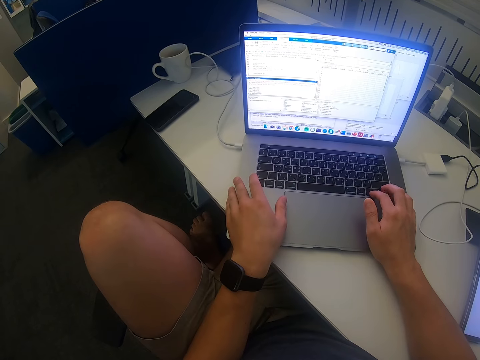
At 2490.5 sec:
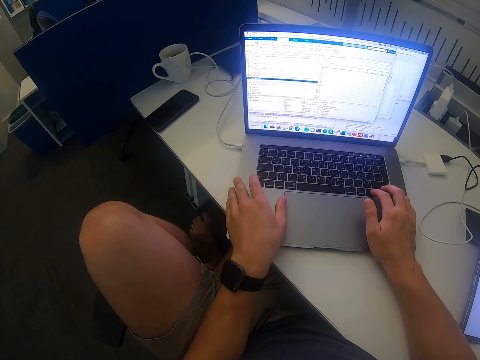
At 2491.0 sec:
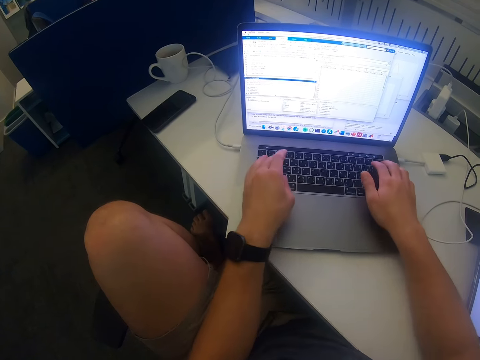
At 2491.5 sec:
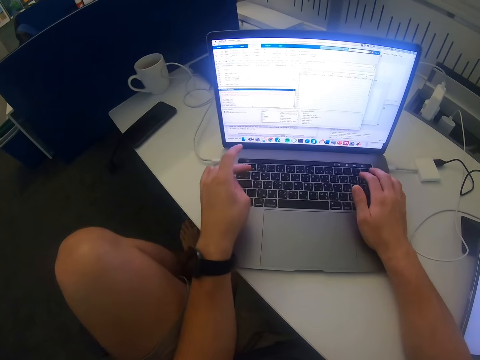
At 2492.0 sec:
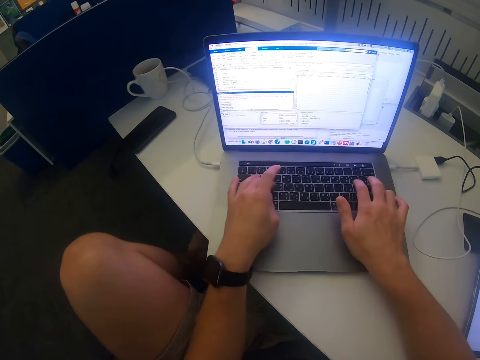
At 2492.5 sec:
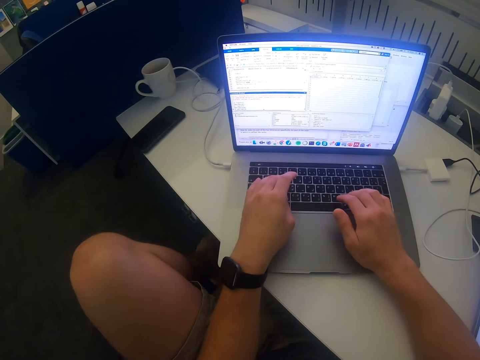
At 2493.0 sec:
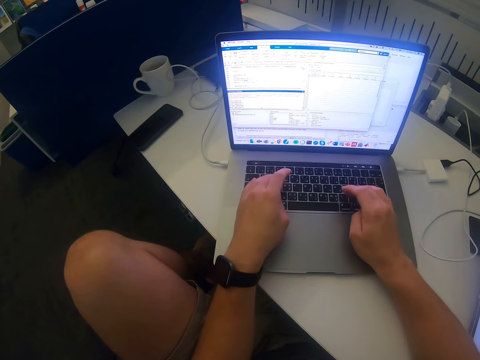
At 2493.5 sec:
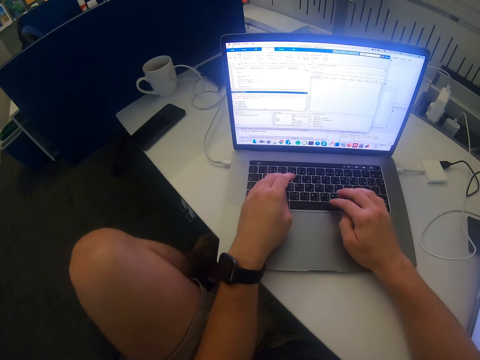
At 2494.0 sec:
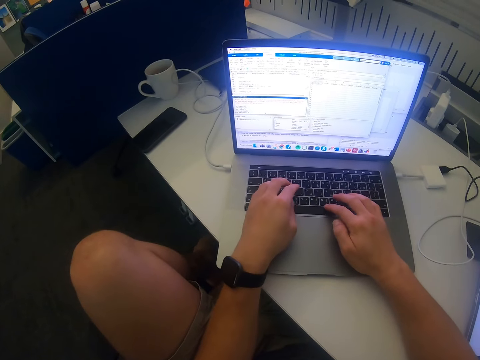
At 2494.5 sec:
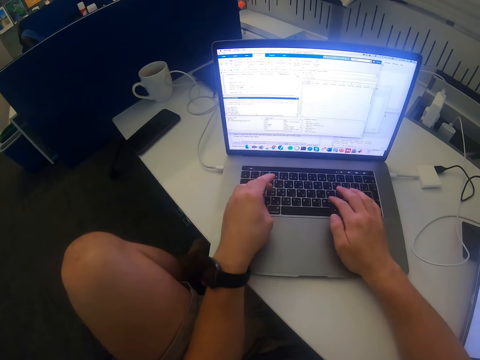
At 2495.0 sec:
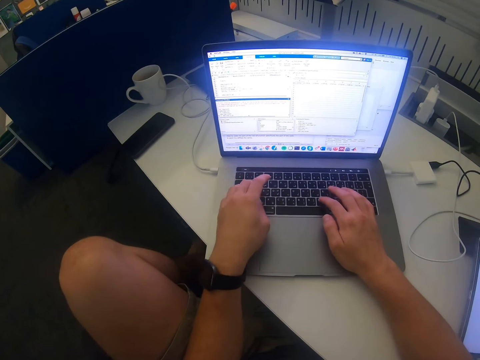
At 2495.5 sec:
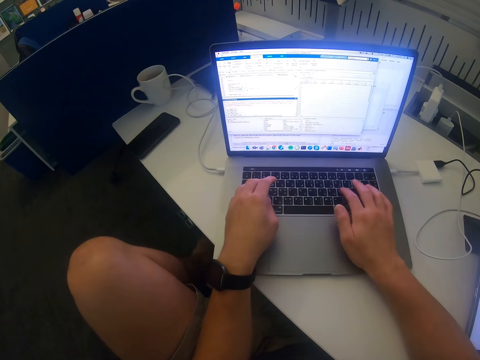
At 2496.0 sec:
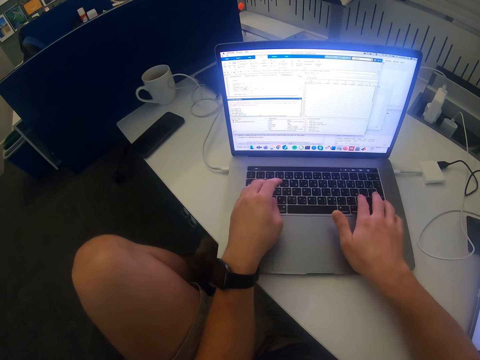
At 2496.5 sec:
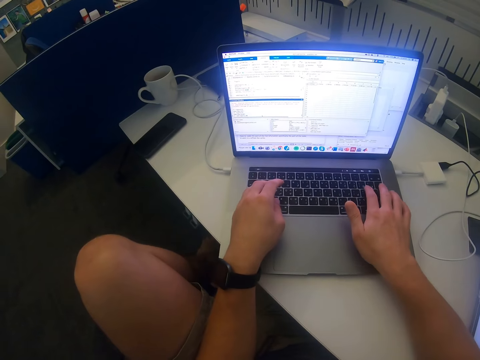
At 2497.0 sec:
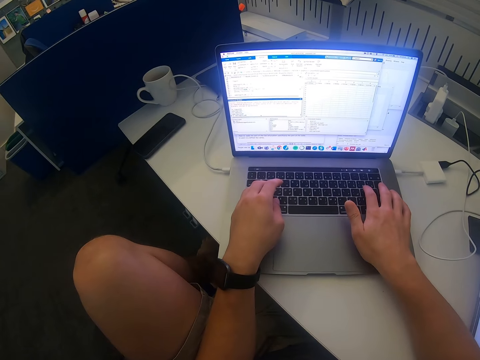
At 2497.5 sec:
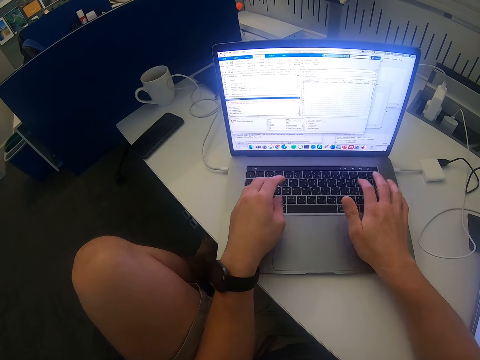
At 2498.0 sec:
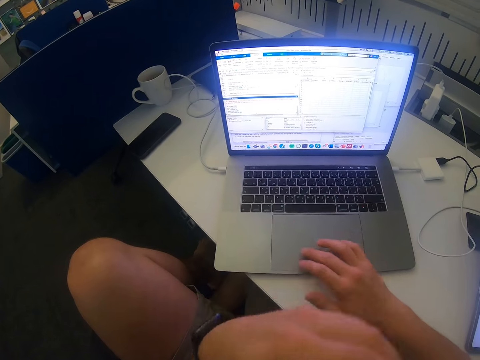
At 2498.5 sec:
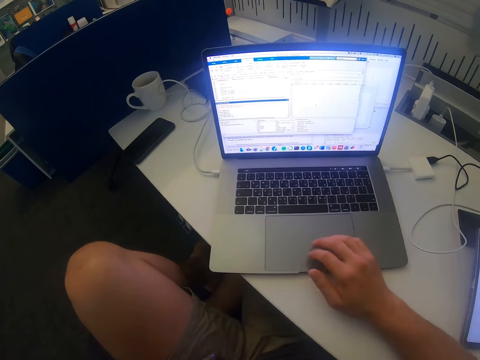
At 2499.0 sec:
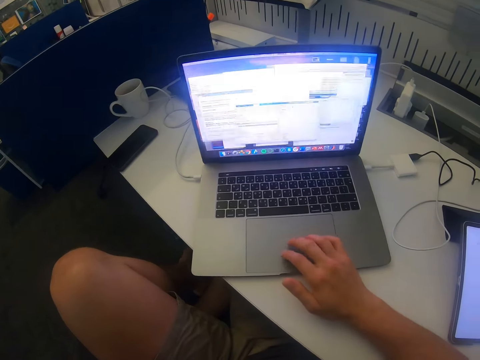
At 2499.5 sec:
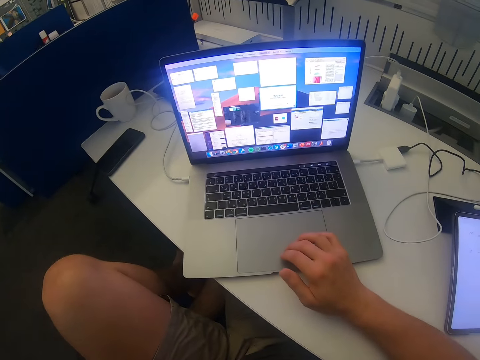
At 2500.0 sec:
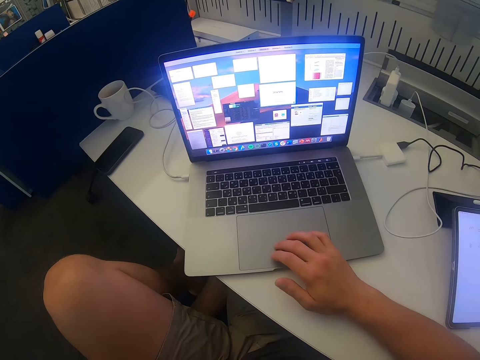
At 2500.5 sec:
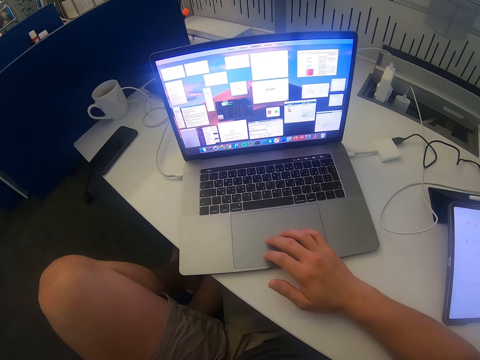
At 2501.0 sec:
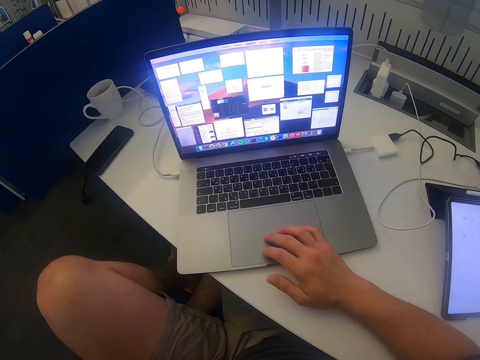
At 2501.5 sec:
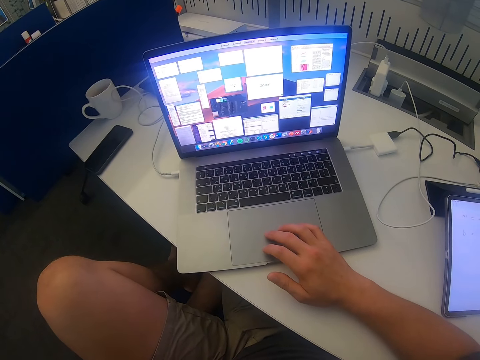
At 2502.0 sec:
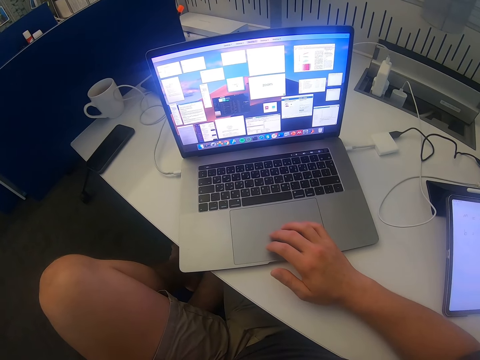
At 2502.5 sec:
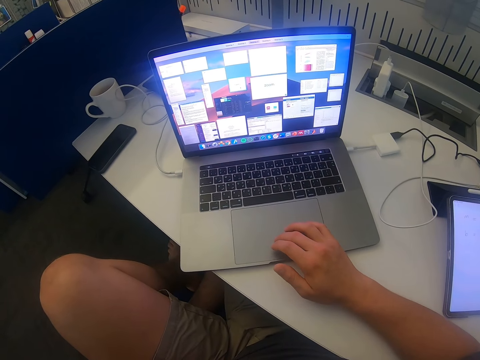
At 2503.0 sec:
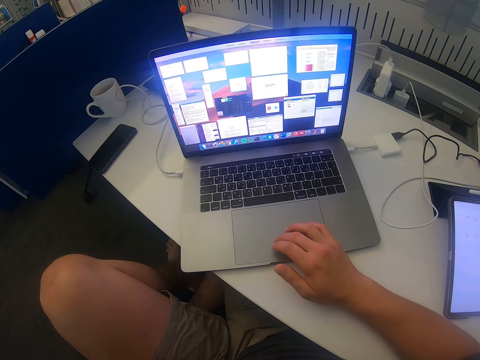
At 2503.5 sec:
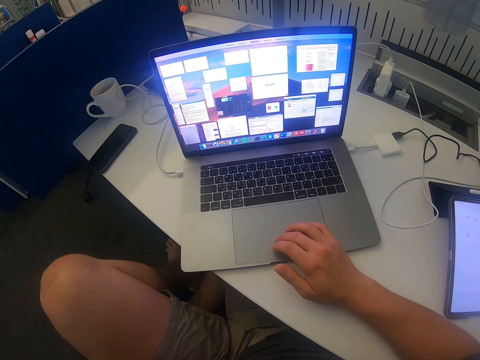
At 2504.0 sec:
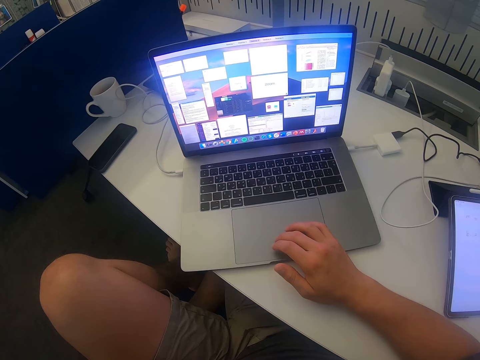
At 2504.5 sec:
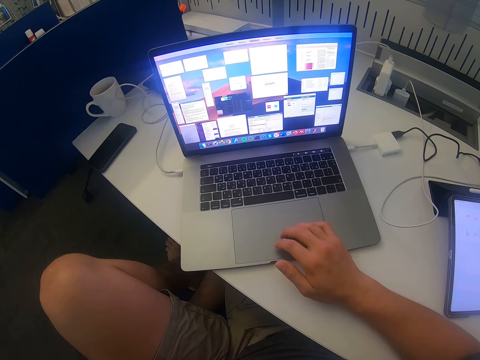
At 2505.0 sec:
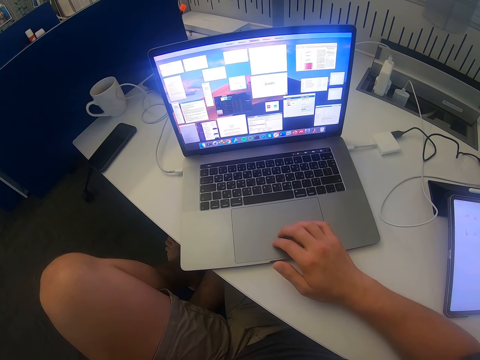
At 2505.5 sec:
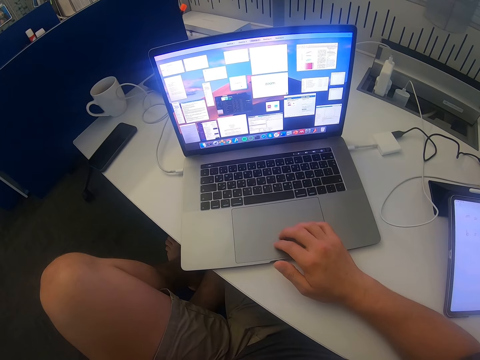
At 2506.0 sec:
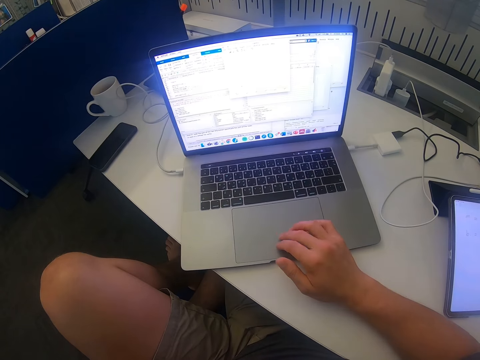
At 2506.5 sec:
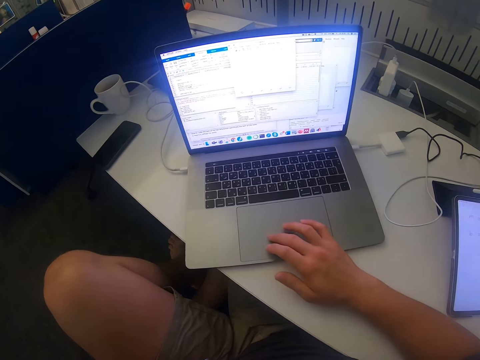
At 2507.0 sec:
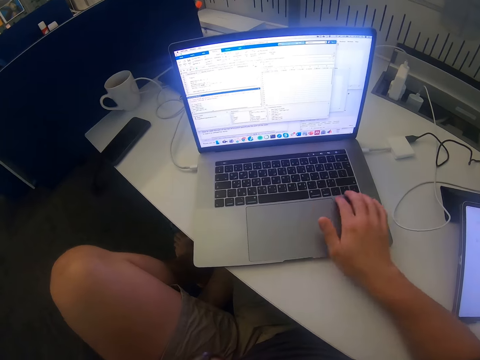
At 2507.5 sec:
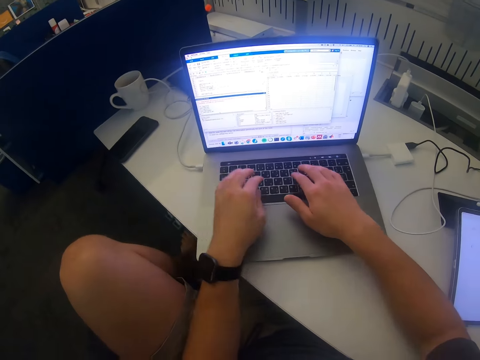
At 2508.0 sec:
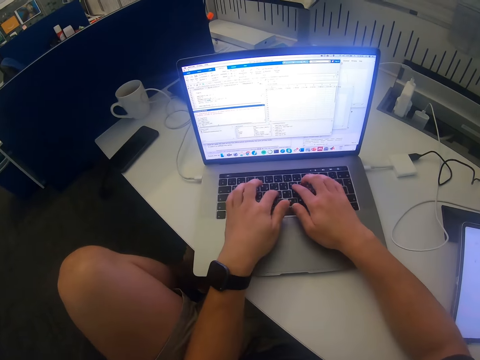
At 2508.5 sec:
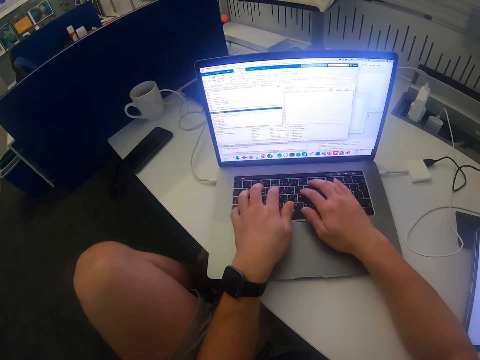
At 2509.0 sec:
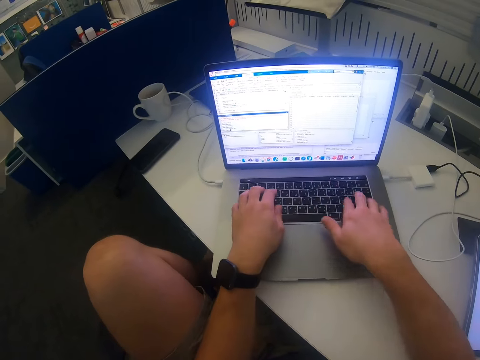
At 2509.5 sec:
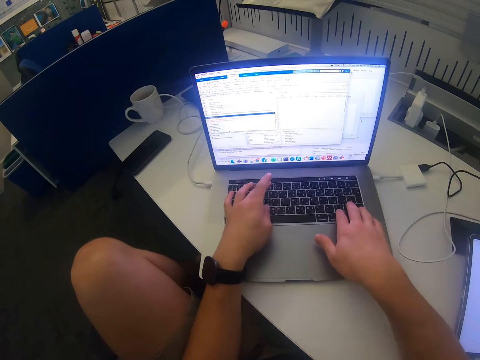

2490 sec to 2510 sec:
The camera wearer presses the laptop with both hands. They swing the left hand. They remove the hands from the keyboard. They touch the touchpad with the right hand. They use the laptop. They swing the left hand. They use the laptop. They press the keyboard with both hands.

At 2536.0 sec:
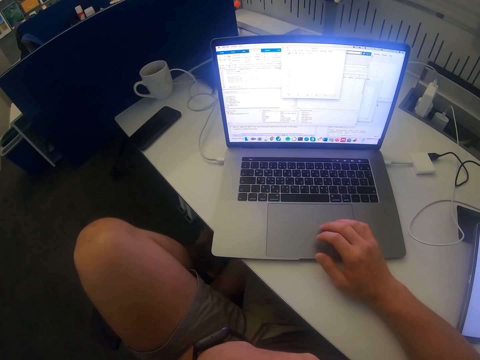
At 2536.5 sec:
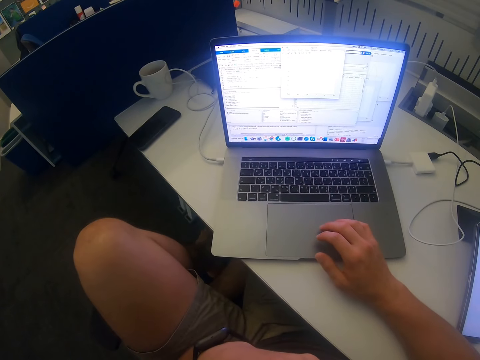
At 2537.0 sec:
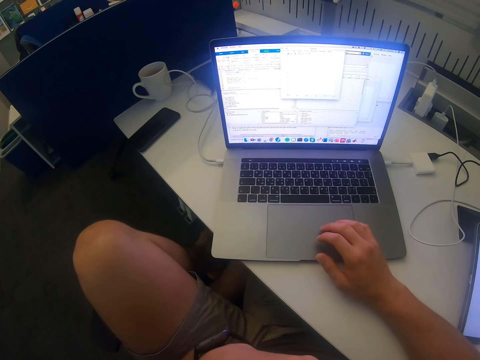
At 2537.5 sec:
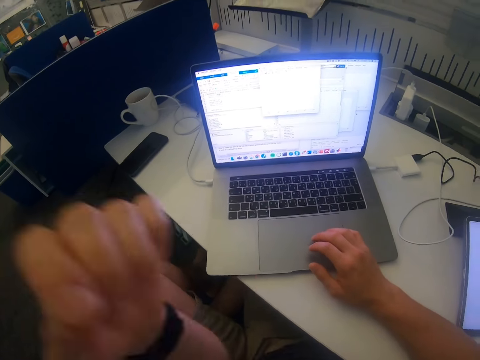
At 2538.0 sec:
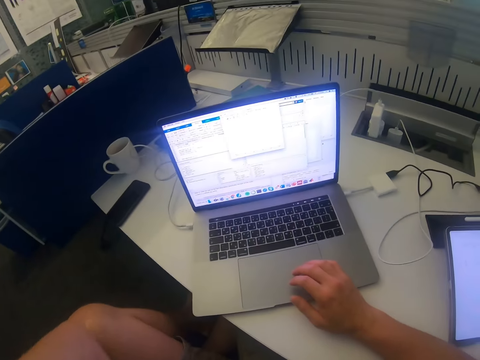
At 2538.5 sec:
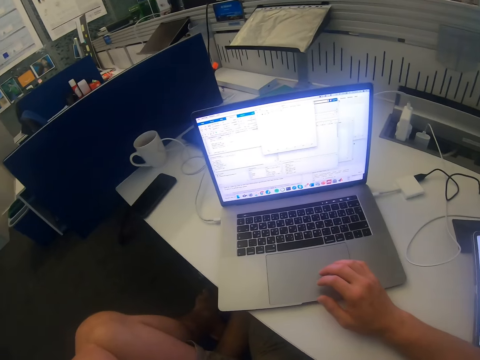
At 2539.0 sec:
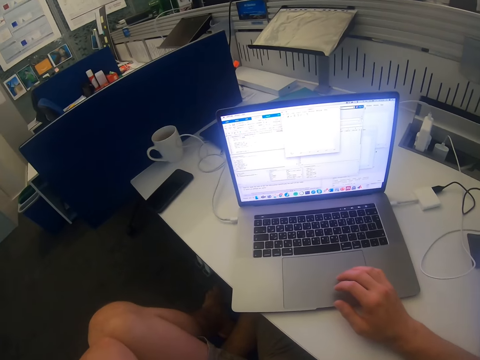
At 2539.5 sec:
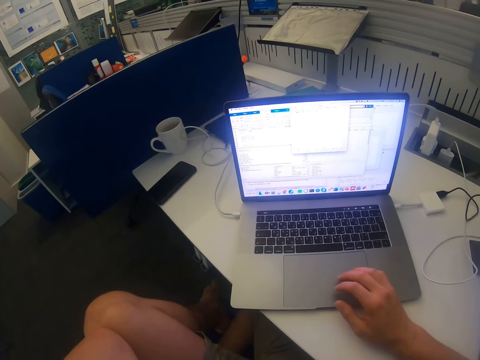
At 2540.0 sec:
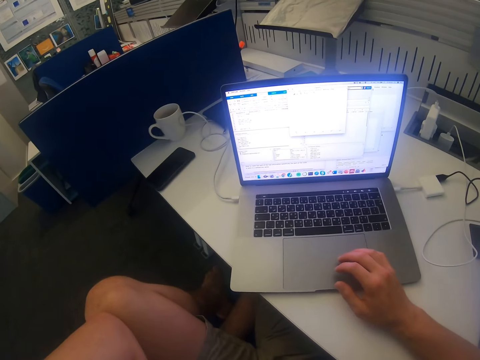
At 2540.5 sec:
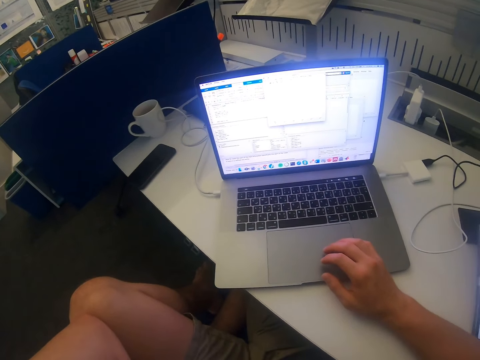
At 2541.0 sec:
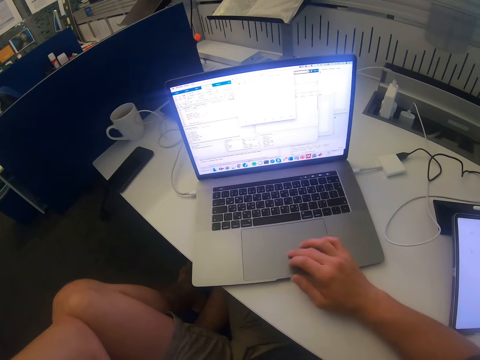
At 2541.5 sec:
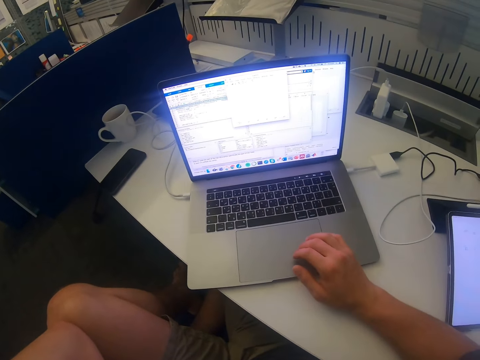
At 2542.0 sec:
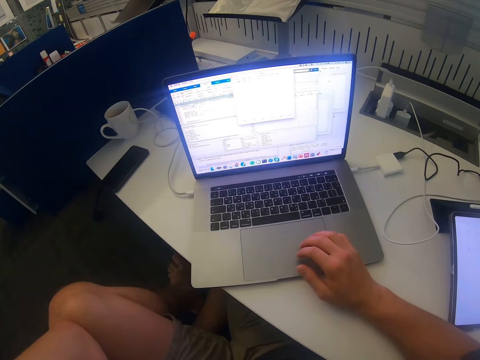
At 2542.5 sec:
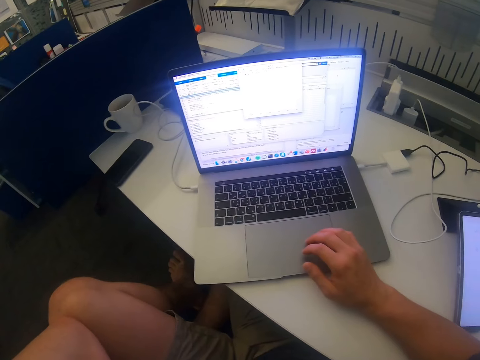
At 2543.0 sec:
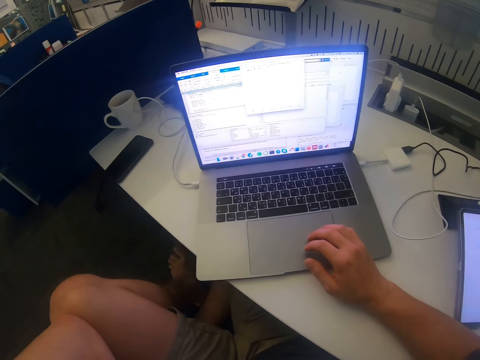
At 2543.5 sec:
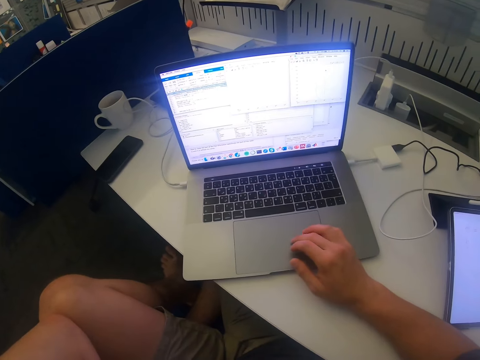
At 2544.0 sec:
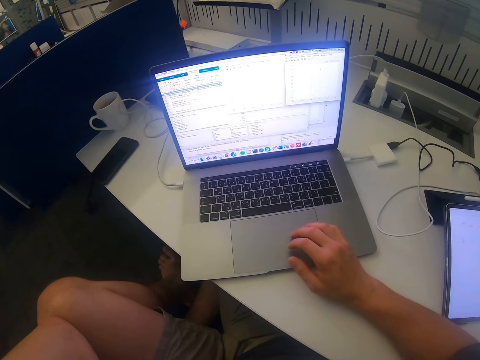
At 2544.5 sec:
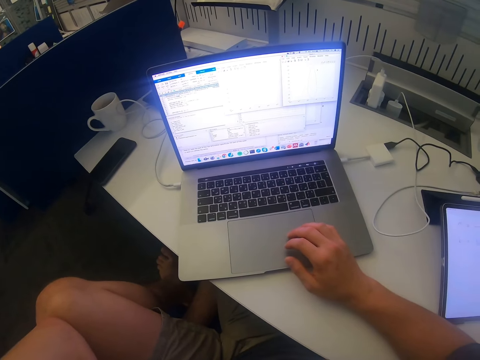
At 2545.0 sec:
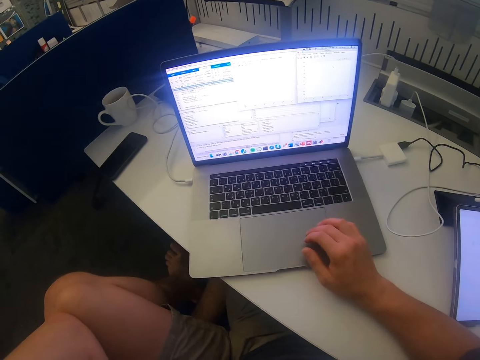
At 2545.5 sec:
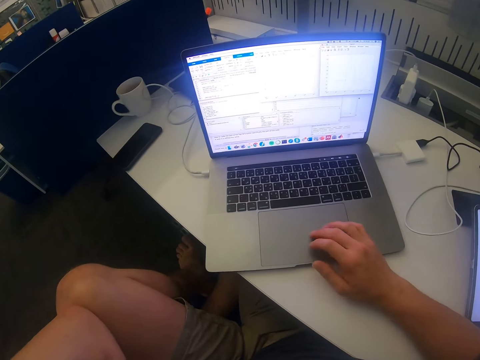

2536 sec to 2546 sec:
The camera wearer swings the left hand. They touch something. They use the laptop.
